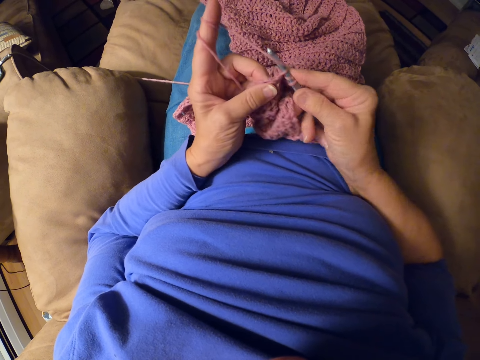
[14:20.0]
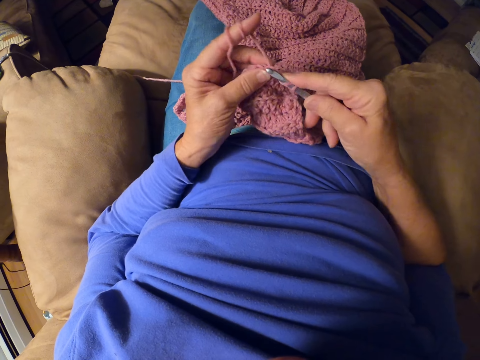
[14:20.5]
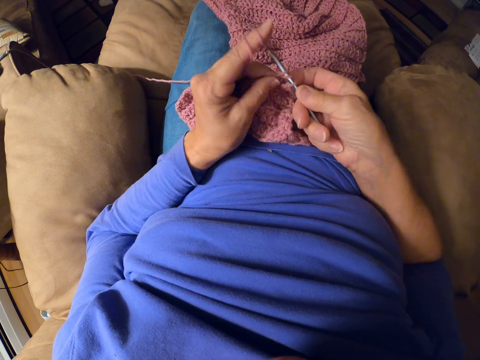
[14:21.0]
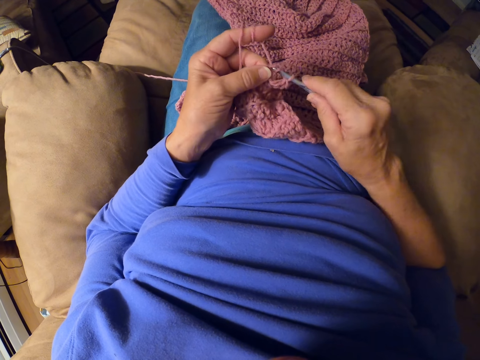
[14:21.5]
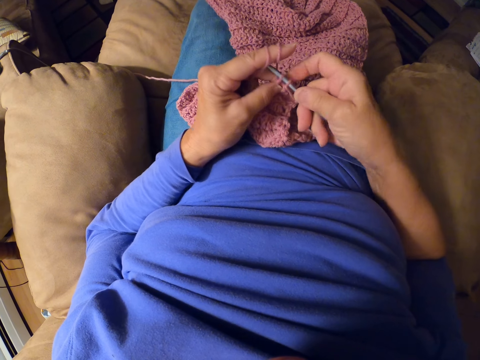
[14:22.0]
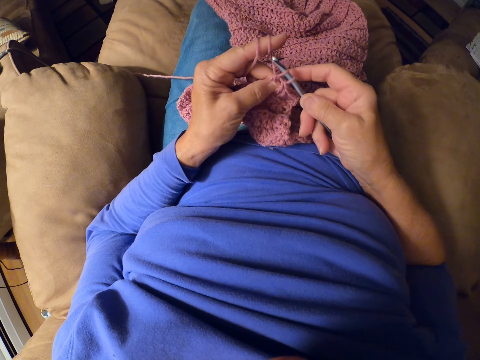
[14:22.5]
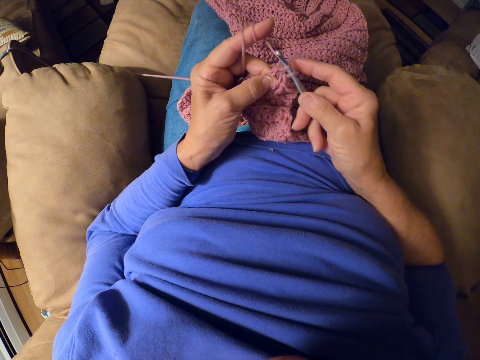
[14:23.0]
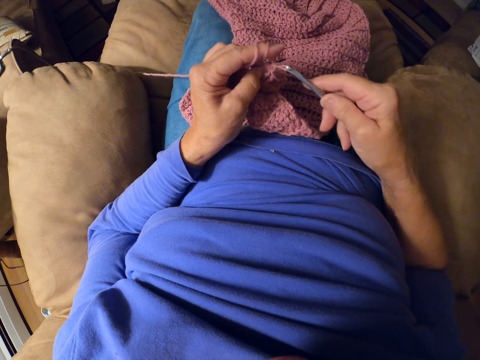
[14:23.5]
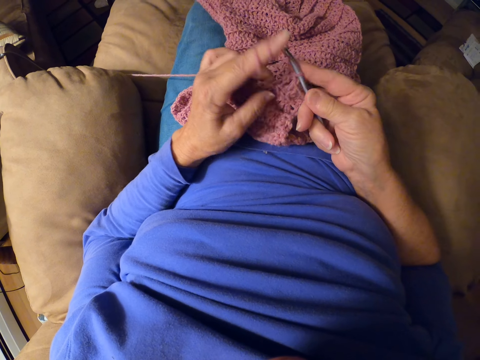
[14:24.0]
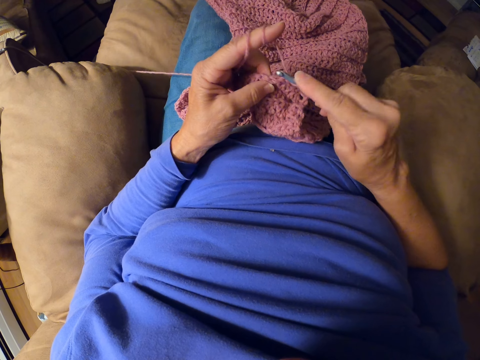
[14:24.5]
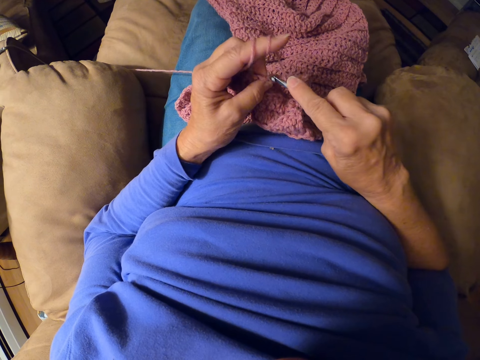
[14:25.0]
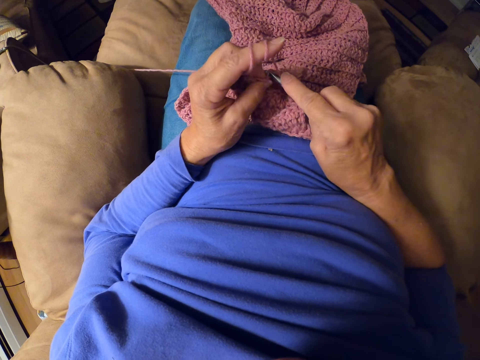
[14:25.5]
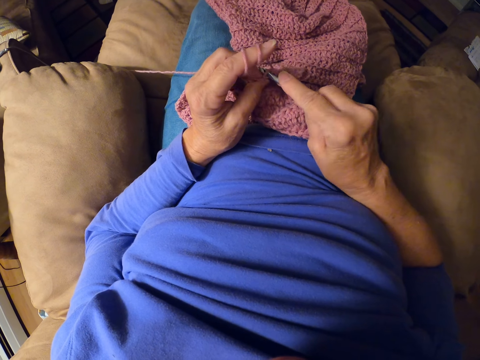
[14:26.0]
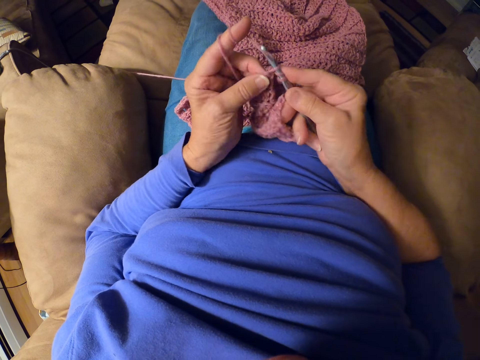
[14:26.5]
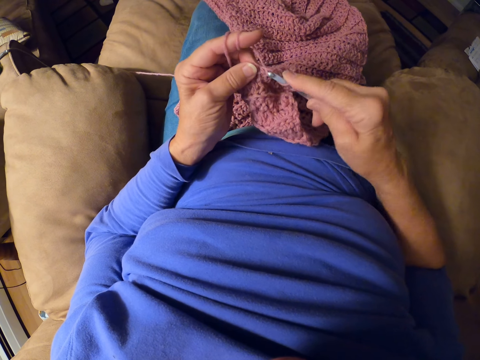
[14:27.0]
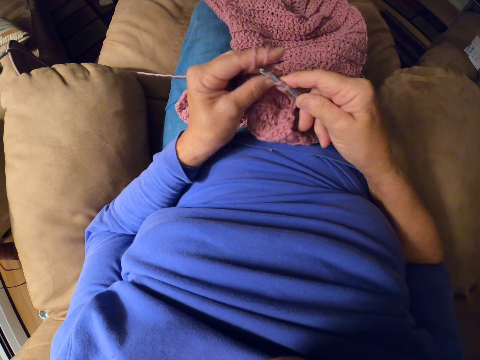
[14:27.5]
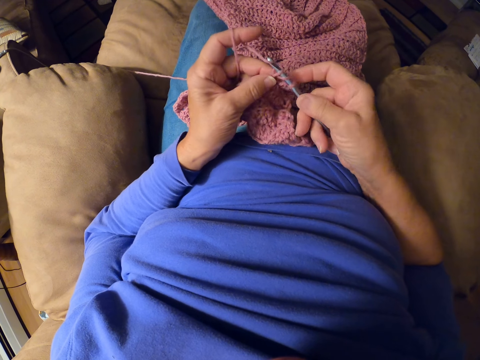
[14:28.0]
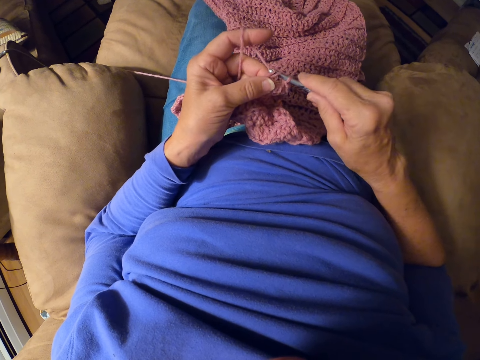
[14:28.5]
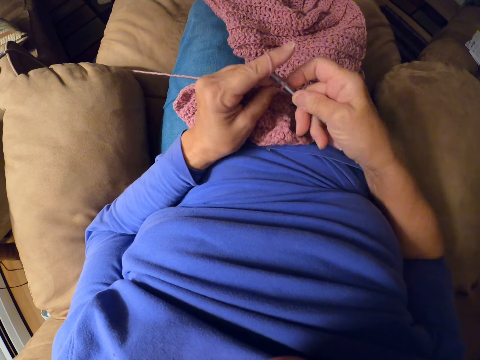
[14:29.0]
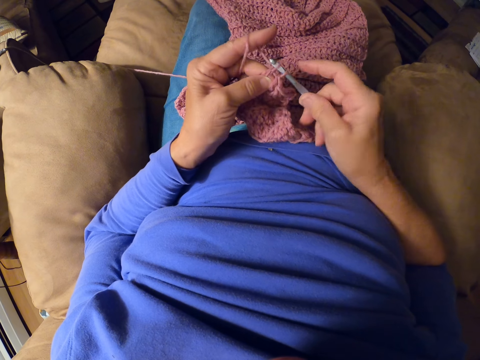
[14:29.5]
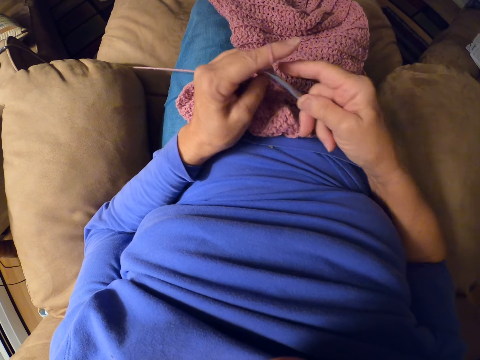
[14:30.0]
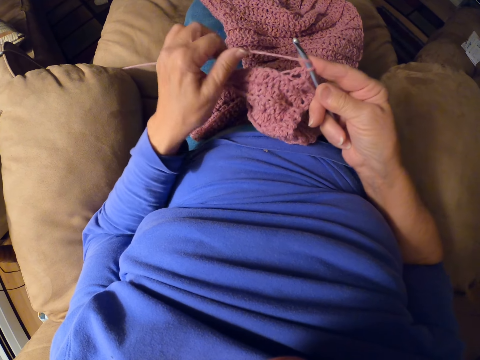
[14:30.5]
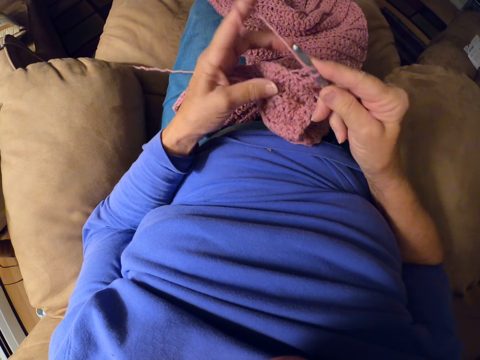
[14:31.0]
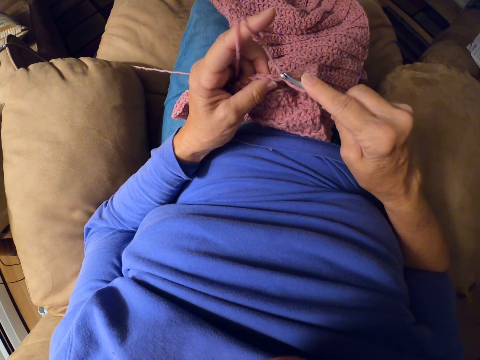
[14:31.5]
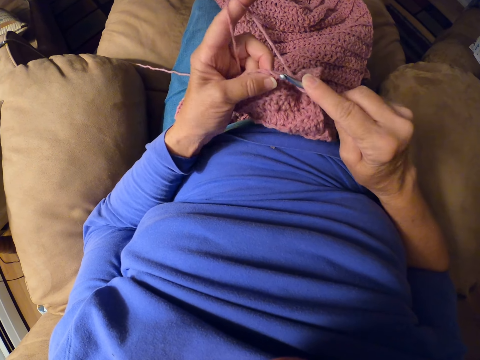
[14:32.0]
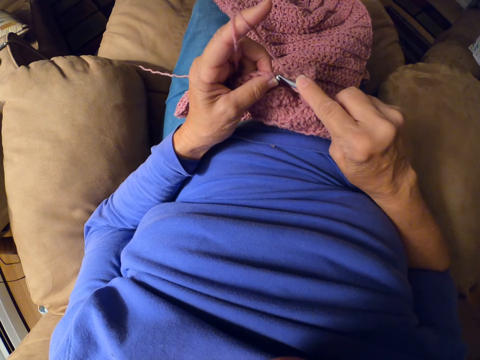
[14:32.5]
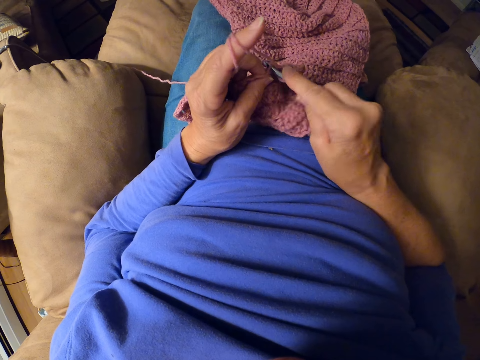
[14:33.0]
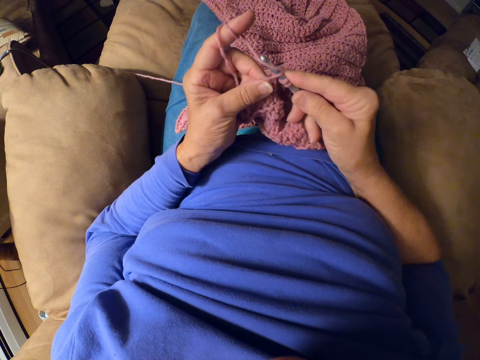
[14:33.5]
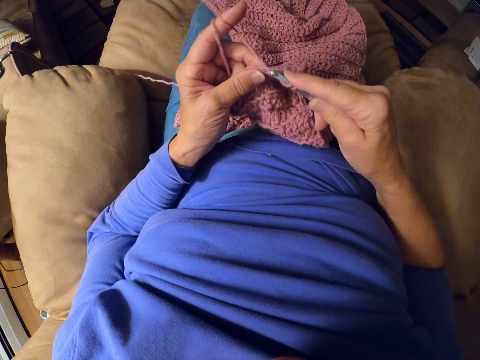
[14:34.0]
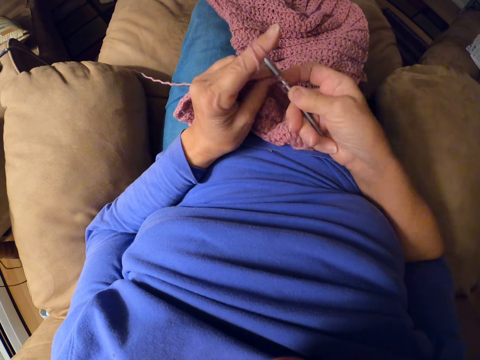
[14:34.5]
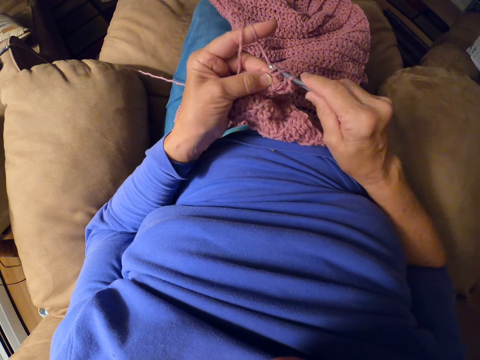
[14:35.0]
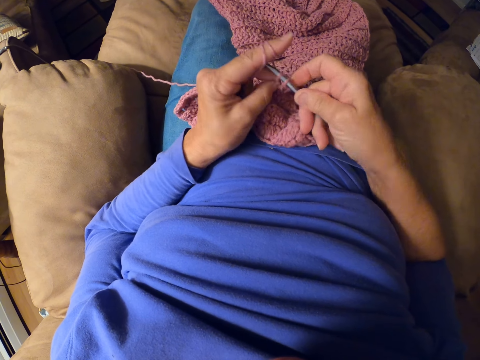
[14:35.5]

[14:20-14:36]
The camera wearer crochets with the crochet hook. She rolls yarn around her finger. She crochets with the crochet hook.

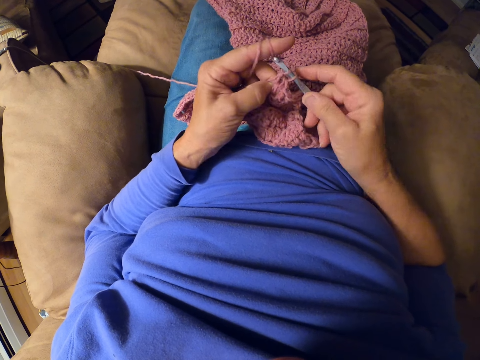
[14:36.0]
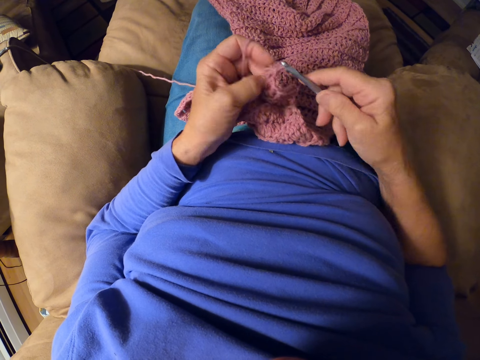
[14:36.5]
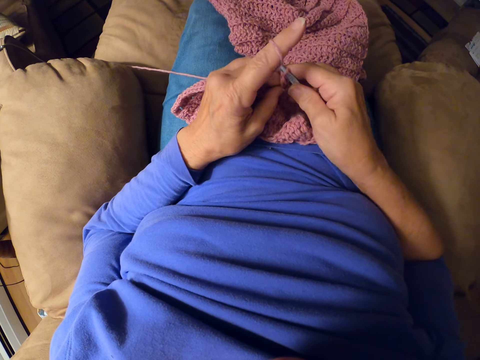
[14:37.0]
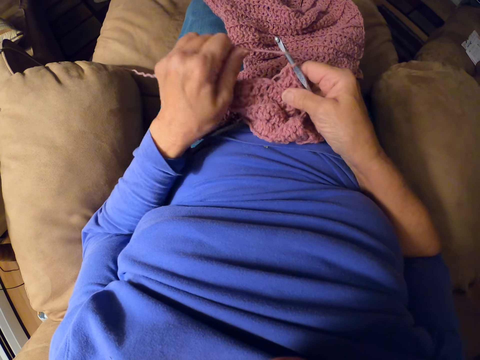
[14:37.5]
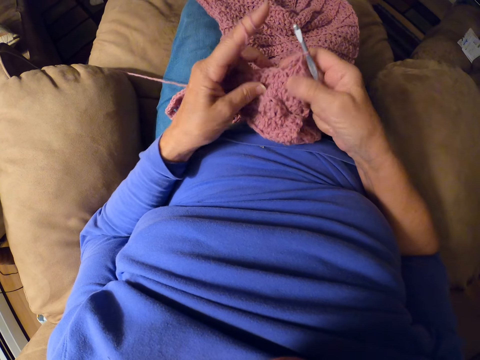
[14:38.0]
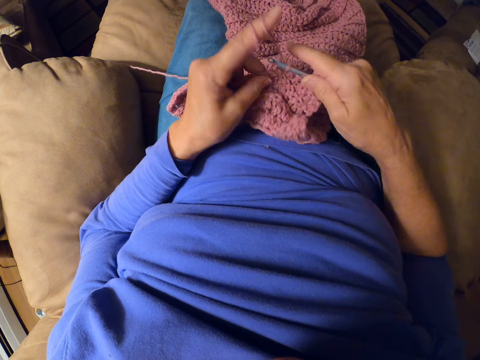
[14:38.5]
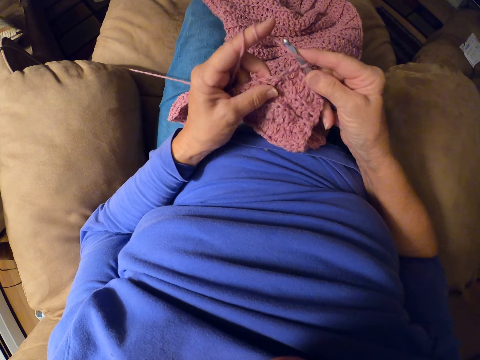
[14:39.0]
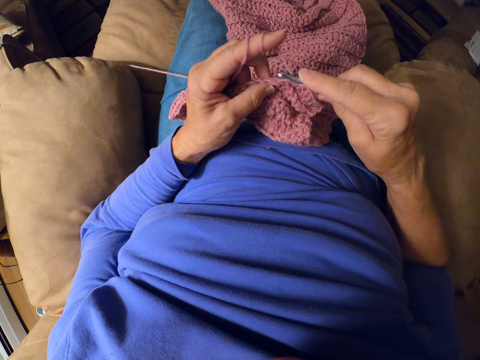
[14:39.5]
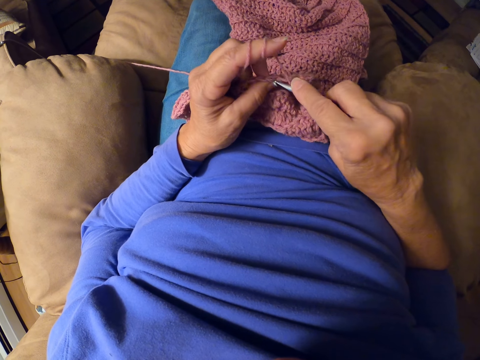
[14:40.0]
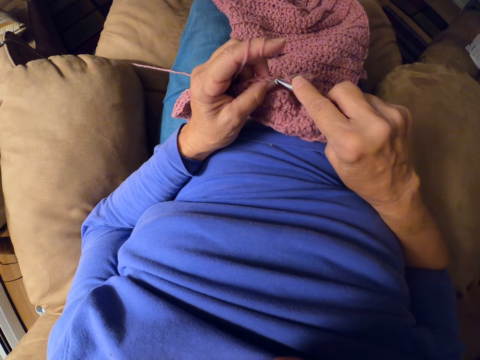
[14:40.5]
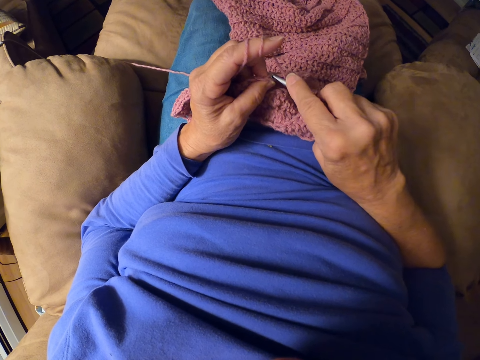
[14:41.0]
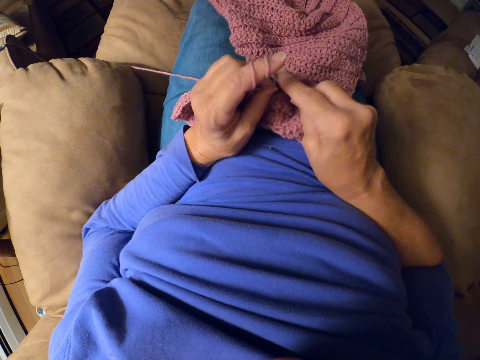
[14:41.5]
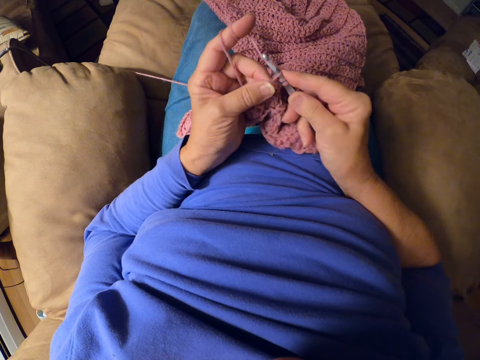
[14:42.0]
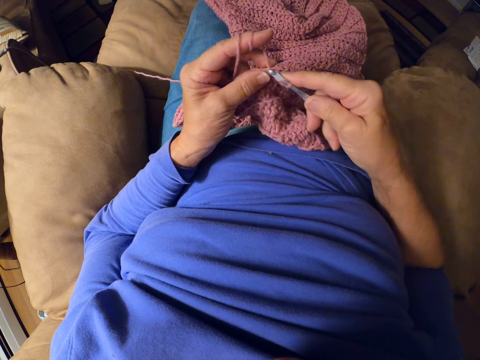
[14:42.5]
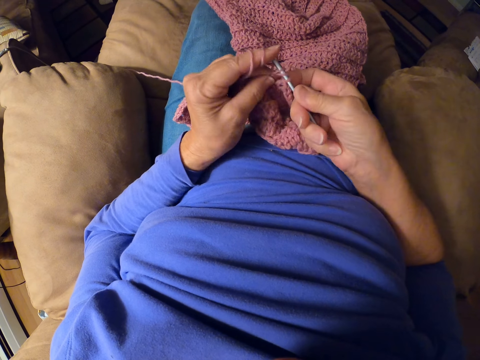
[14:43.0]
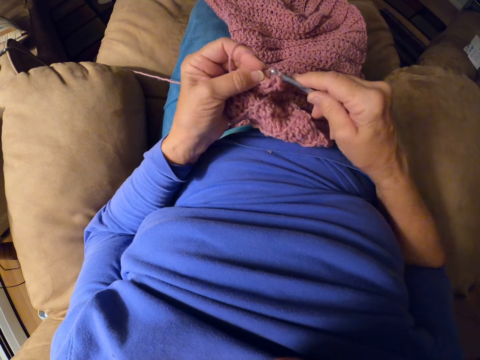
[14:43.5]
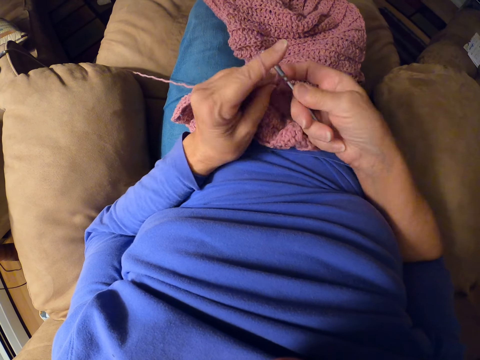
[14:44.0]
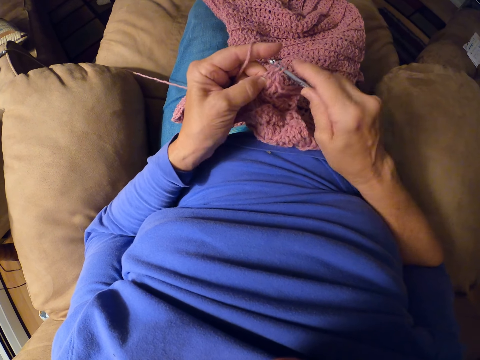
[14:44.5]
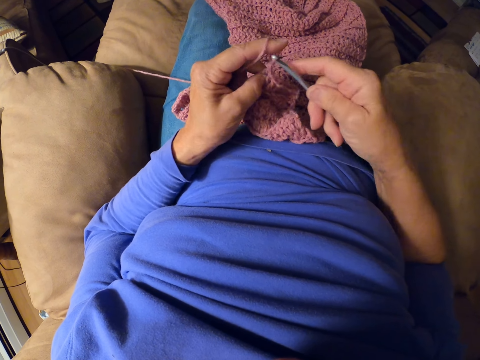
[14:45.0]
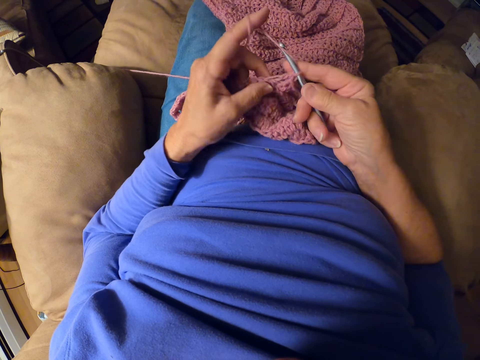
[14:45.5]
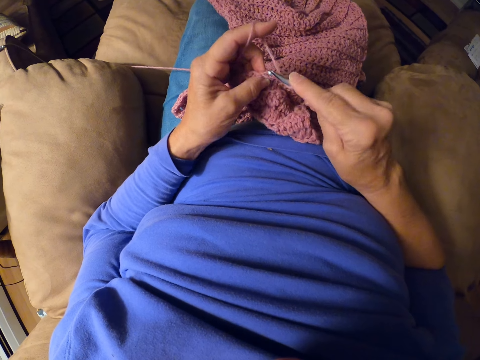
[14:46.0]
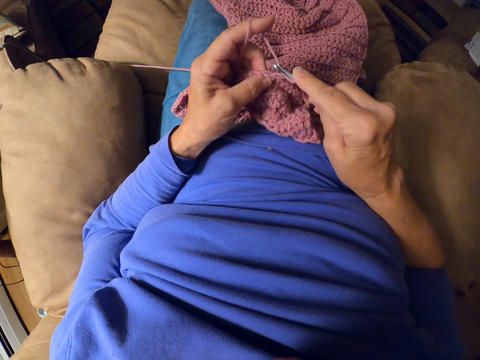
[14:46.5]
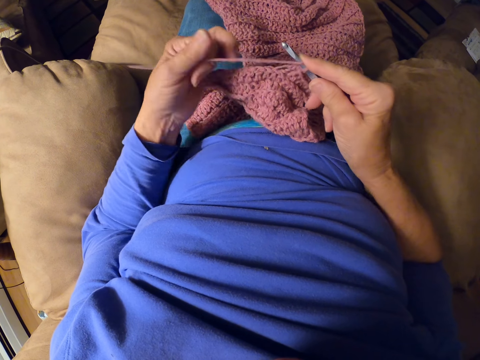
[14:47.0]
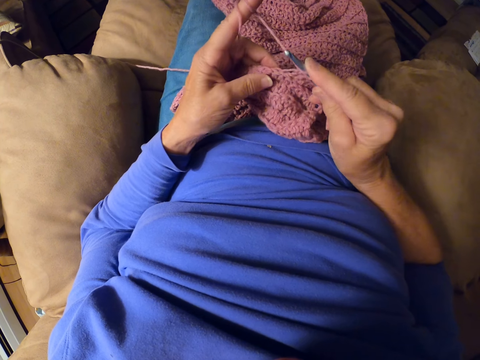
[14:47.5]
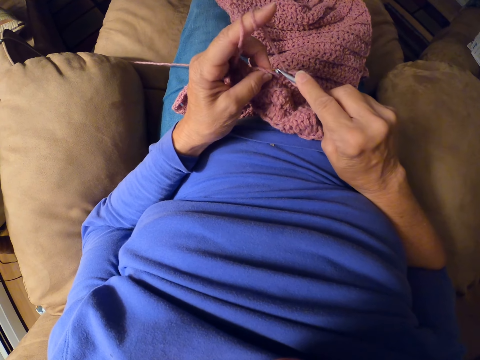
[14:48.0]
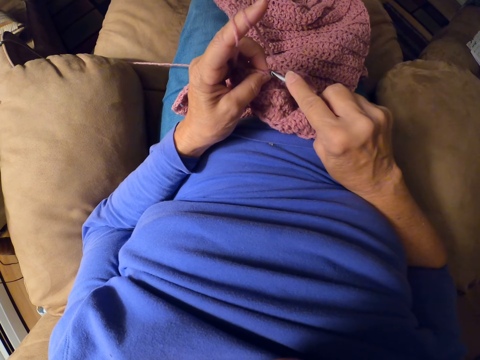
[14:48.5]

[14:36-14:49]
The camera wearer rolls yarn around her finger. She crochets with the crochet hook. She rolls the yarn around her finger.
